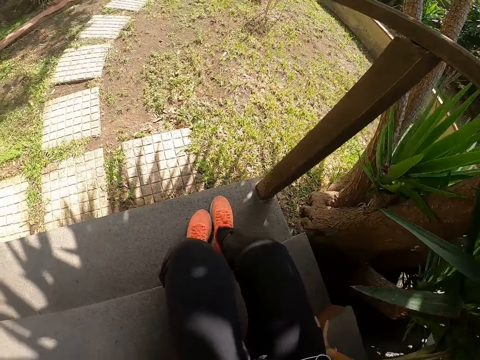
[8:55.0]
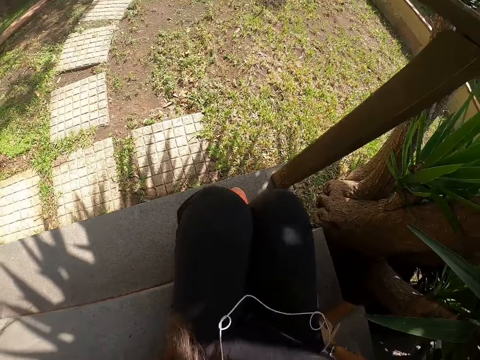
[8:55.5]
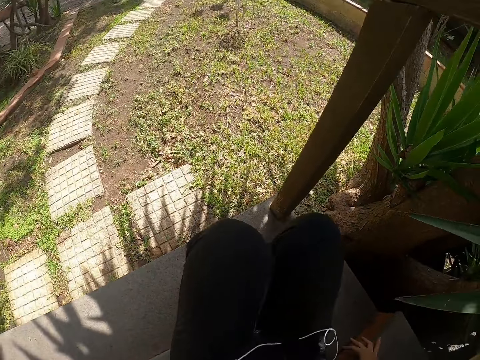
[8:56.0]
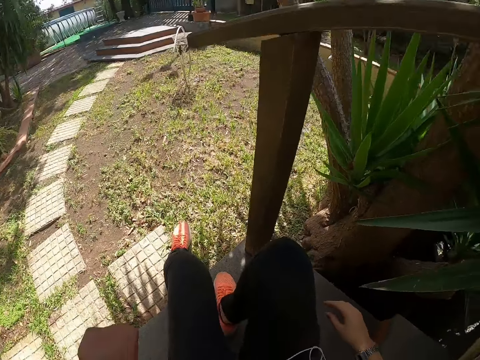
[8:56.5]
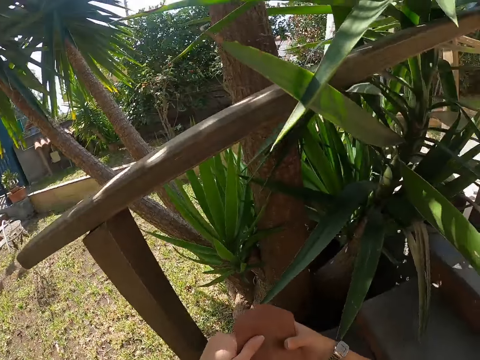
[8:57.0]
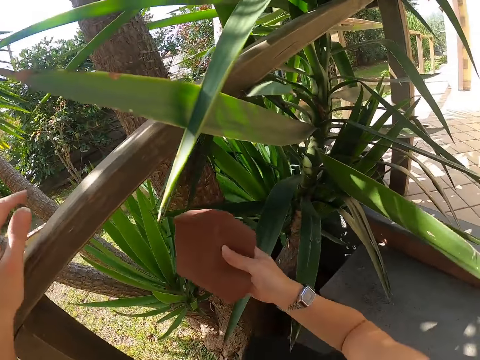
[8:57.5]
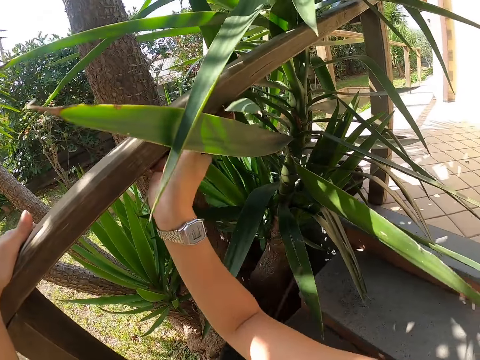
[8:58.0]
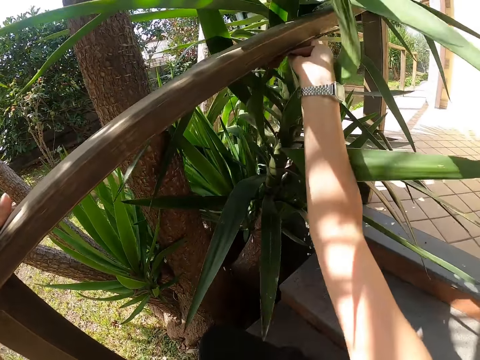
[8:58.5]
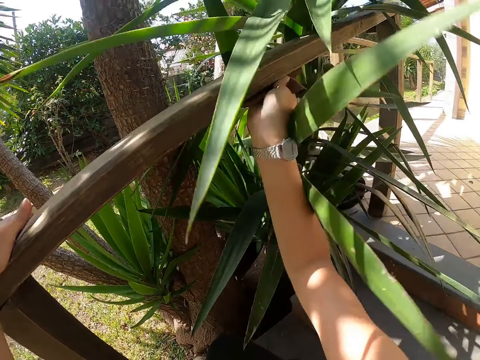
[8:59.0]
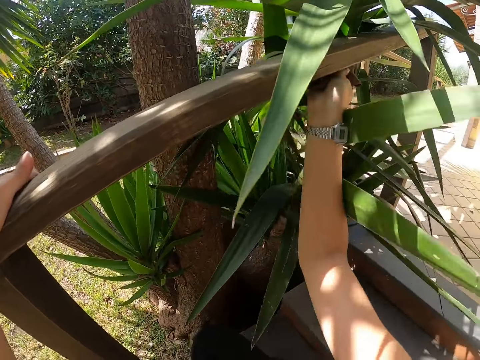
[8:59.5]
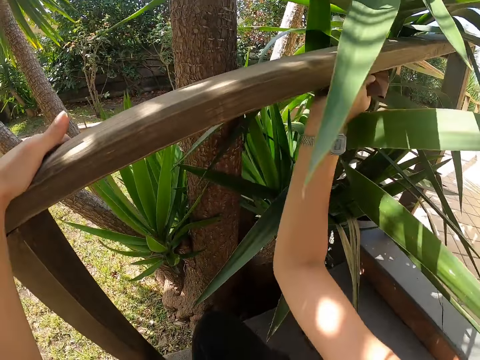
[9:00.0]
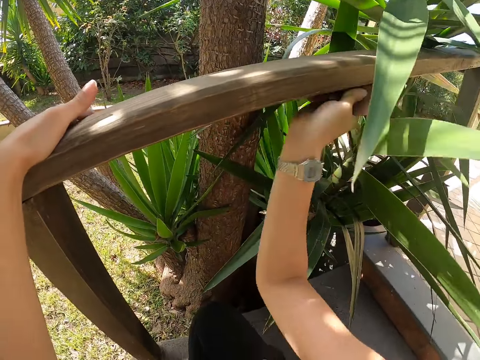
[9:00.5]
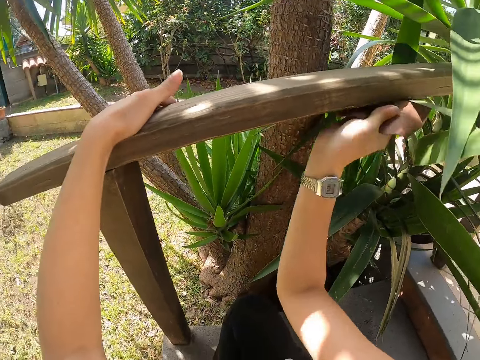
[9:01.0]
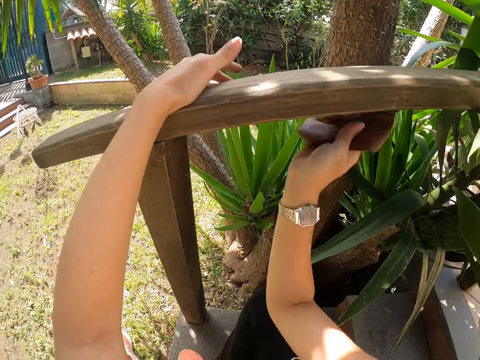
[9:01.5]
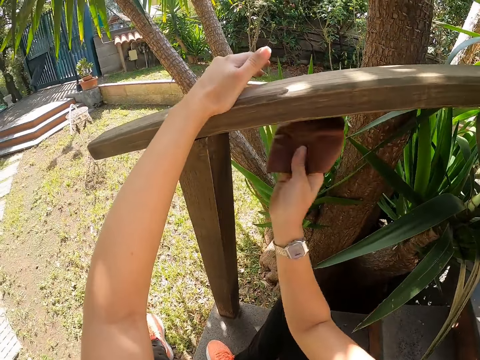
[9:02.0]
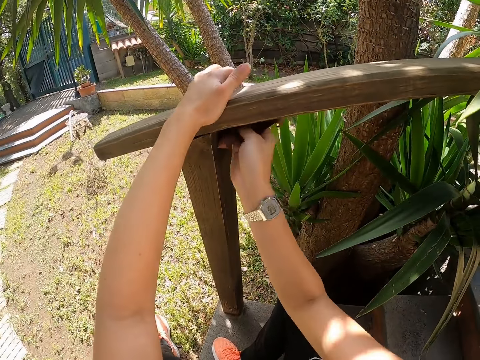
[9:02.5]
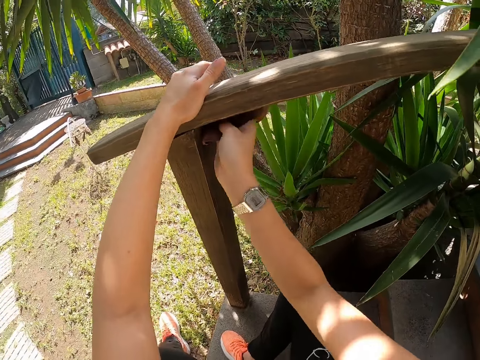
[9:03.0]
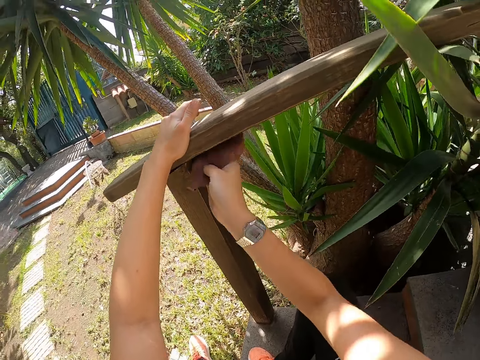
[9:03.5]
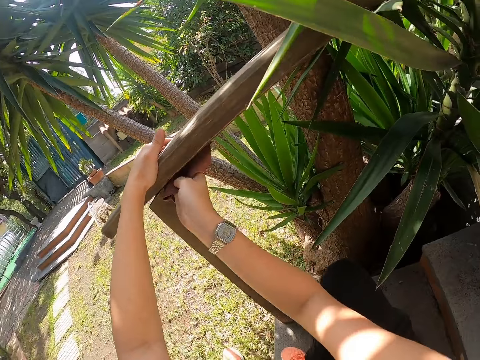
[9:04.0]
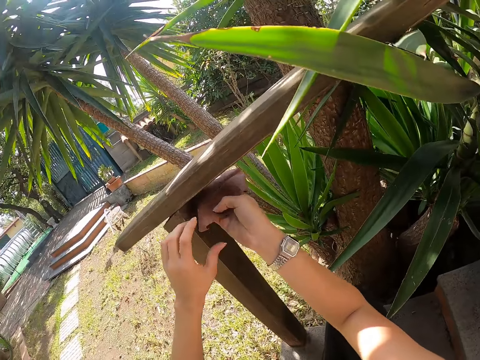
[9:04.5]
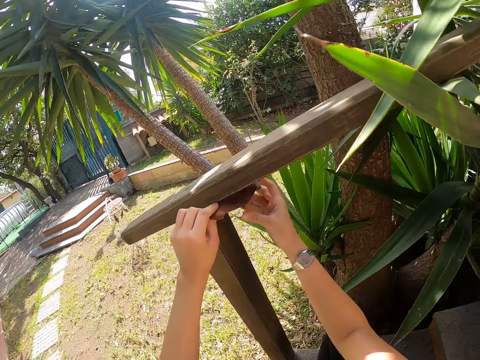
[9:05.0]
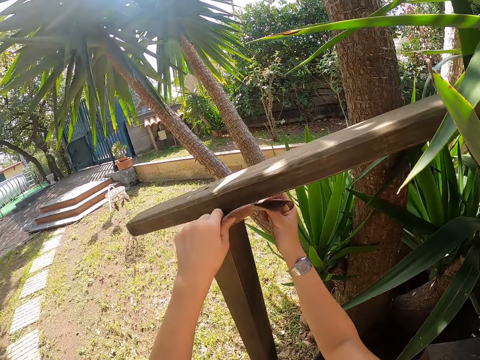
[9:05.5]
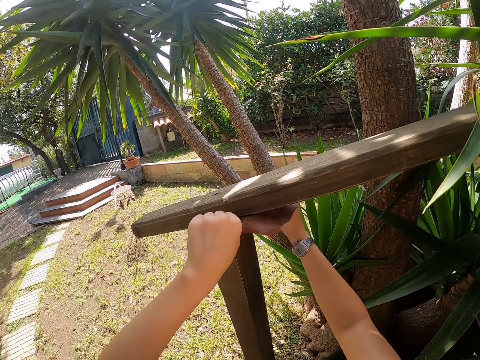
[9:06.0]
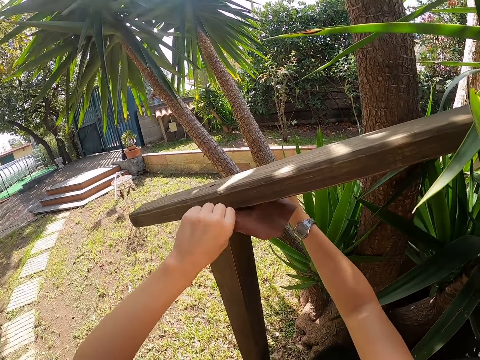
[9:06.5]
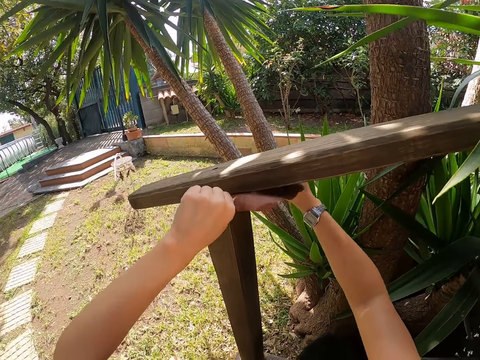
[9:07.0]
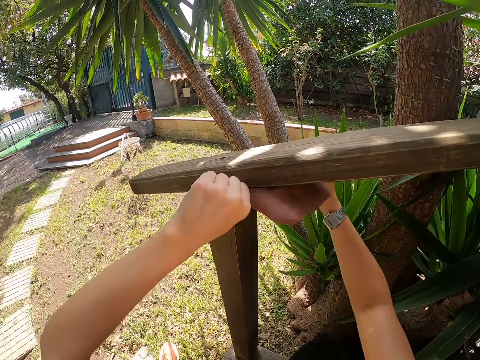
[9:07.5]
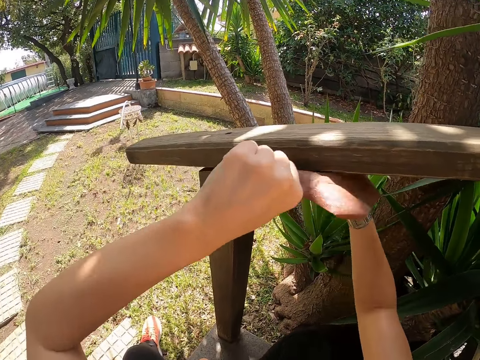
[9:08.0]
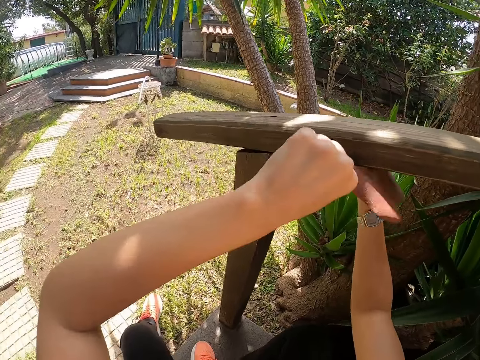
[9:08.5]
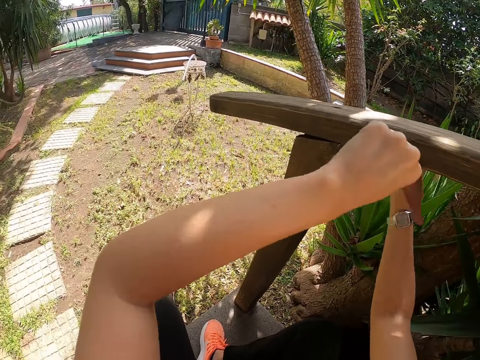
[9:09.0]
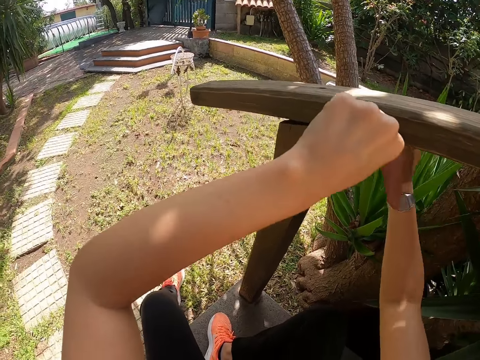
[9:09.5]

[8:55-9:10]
The camera wearer adjusts their body. They sit on the stairs. They smoothen the wood with sandpaper with the right hand. They hold the wood with the left hand. They scrub the wood with both hands.

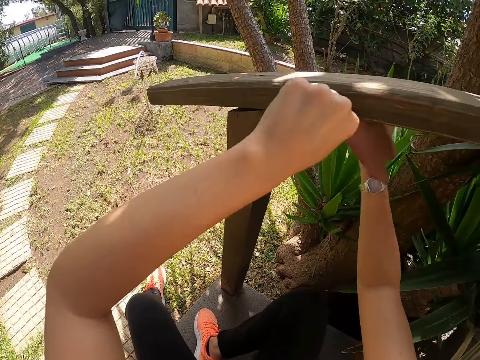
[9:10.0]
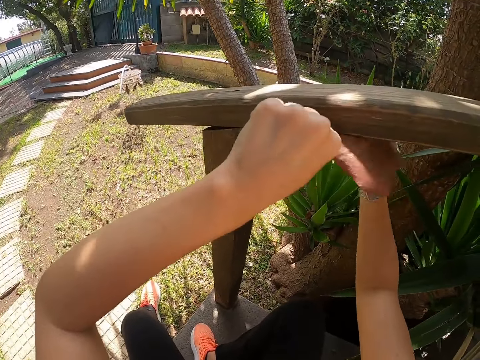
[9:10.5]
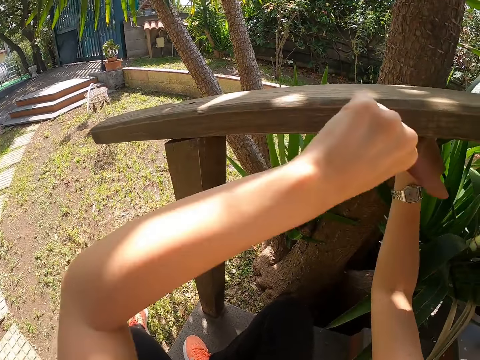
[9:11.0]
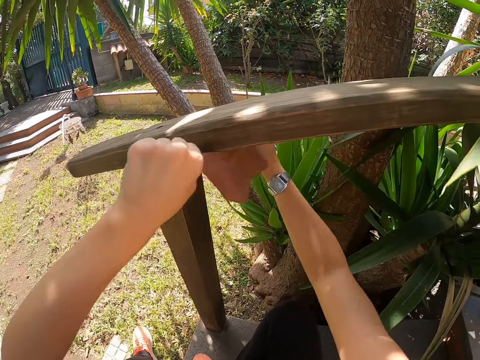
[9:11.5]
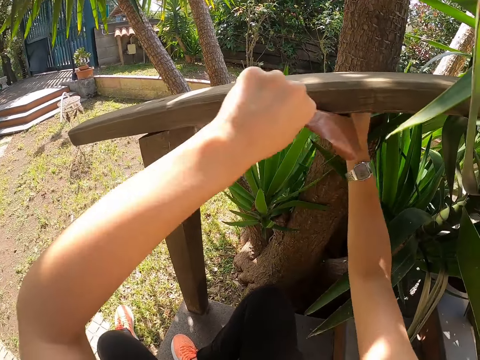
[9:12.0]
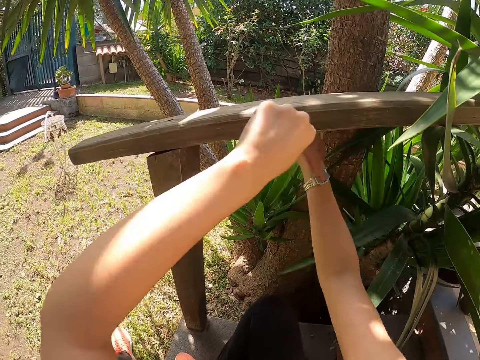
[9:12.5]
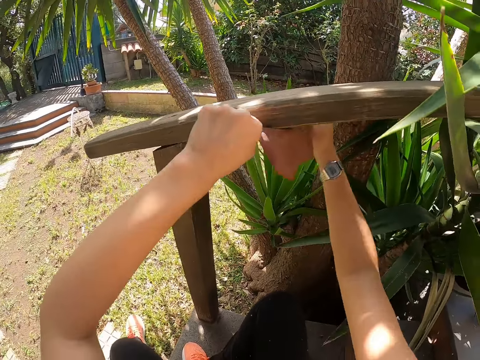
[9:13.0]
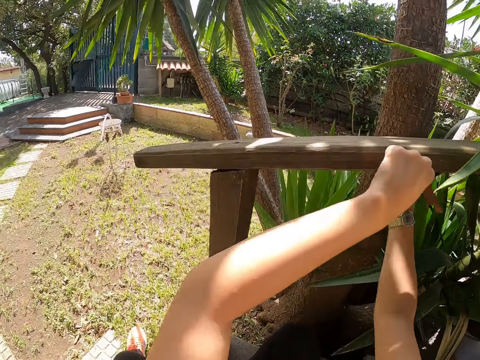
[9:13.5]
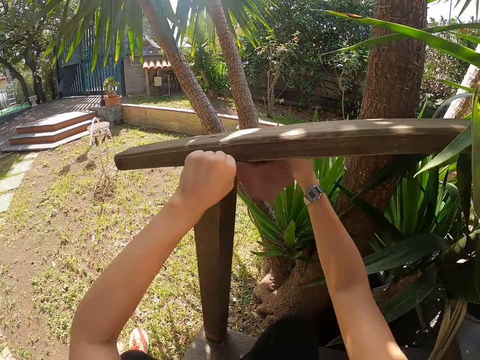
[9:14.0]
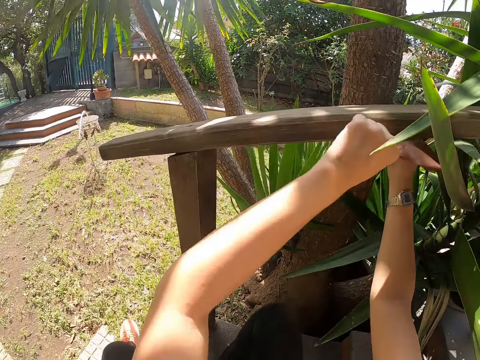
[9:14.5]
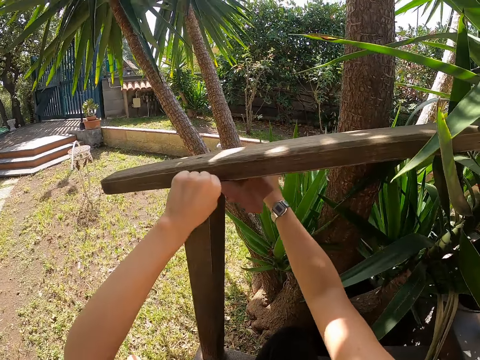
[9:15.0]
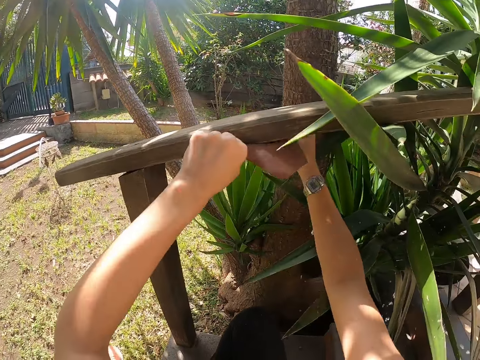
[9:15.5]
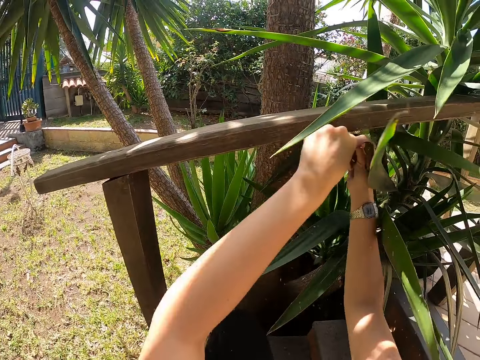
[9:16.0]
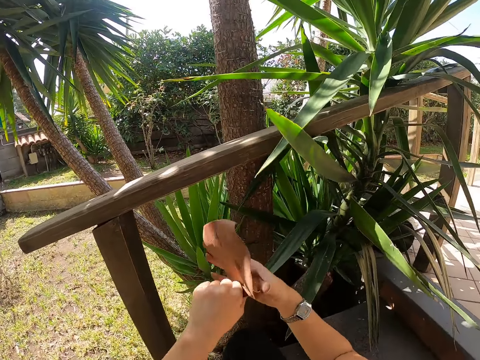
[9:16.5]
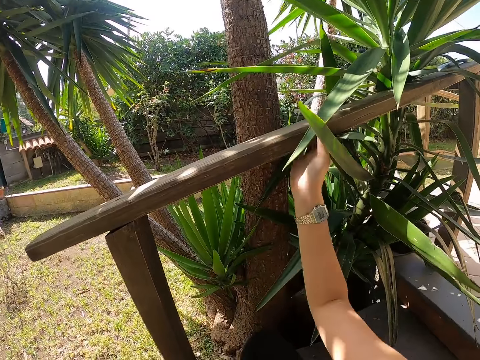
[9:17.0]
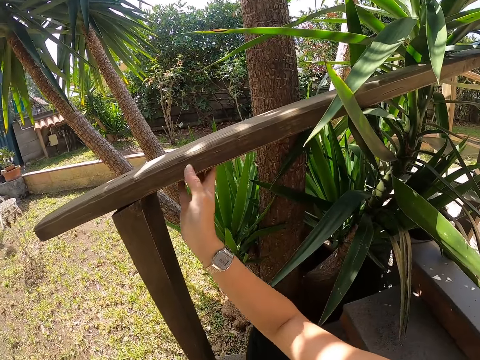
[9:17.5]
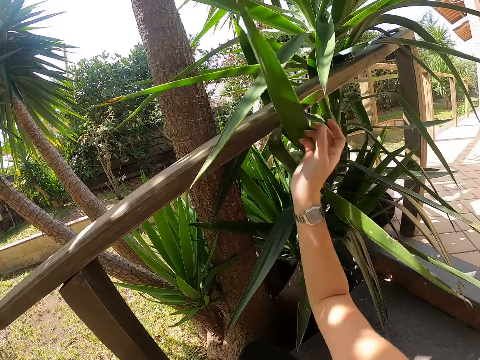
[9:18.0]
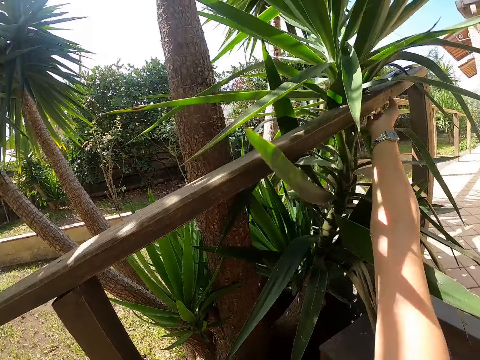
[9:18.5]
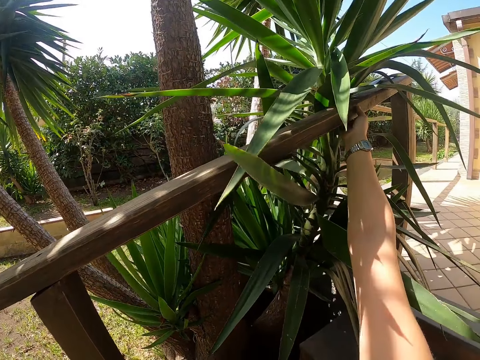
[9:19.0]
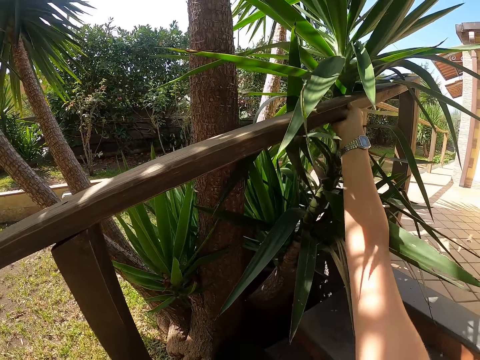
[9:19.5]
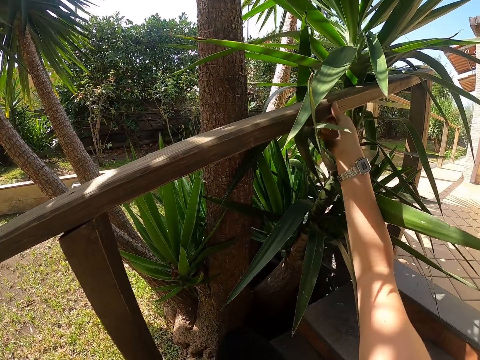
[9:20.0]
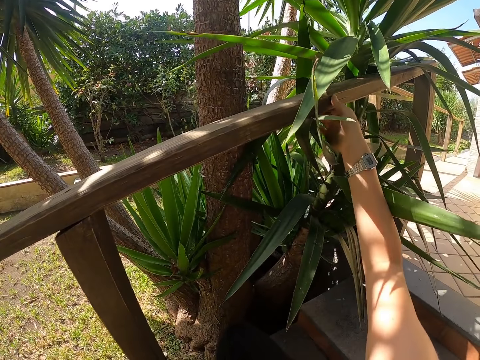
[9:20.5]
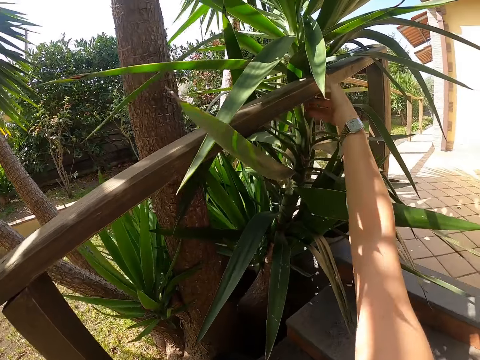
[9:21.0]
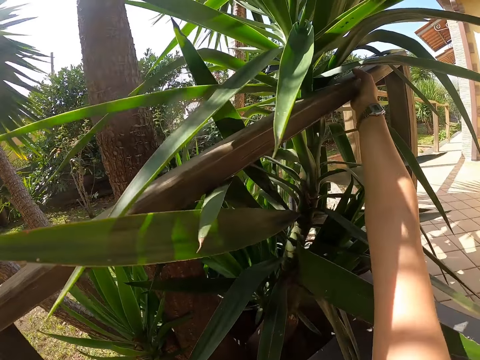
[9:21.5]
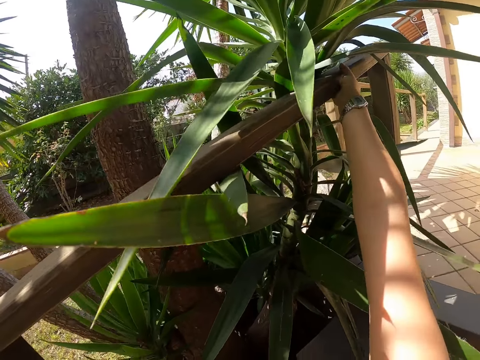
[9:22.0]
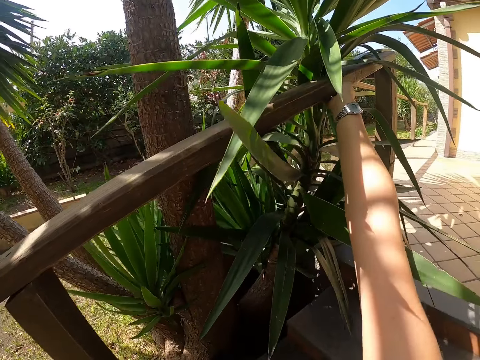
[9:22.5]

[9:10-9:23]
The camera wearer feels the wood with the right hand.
